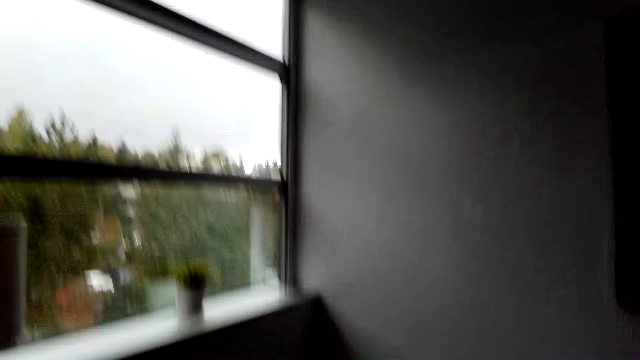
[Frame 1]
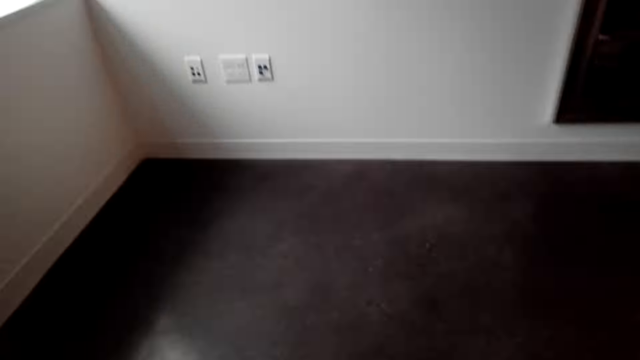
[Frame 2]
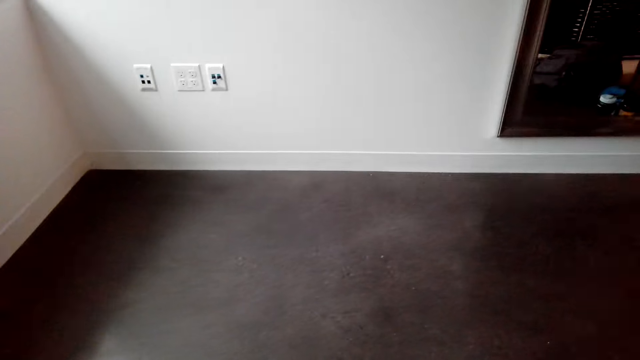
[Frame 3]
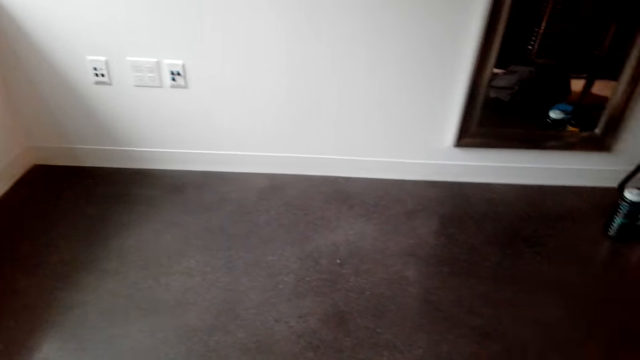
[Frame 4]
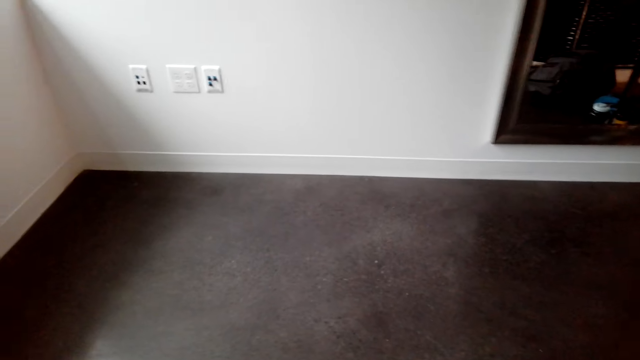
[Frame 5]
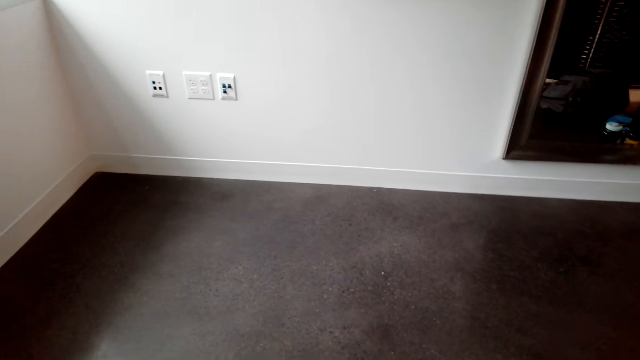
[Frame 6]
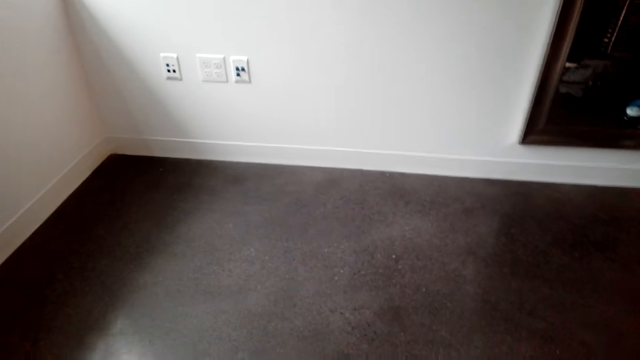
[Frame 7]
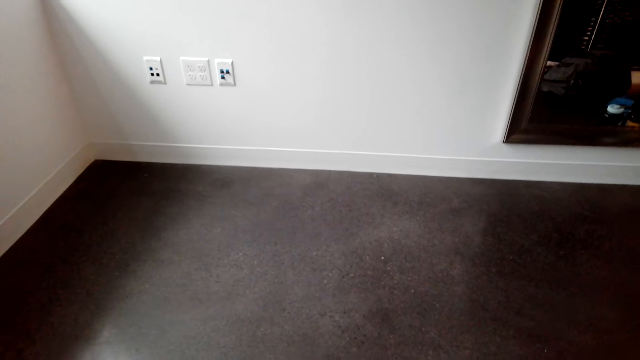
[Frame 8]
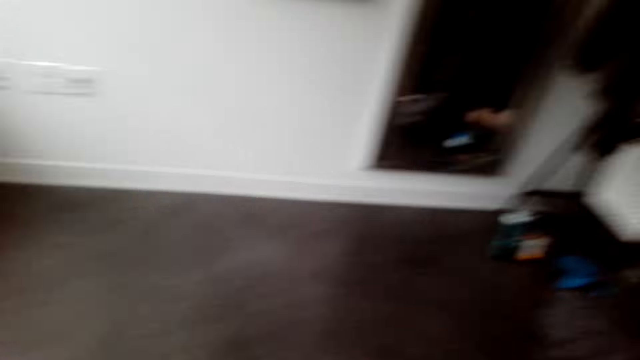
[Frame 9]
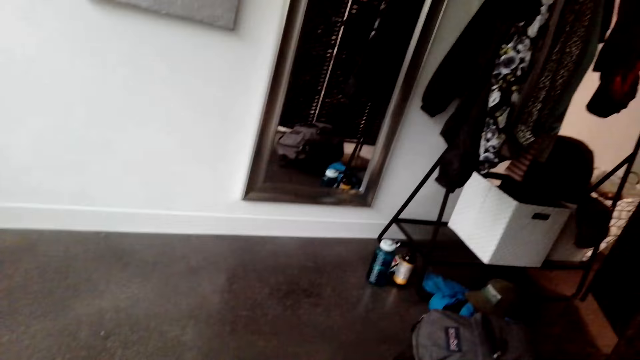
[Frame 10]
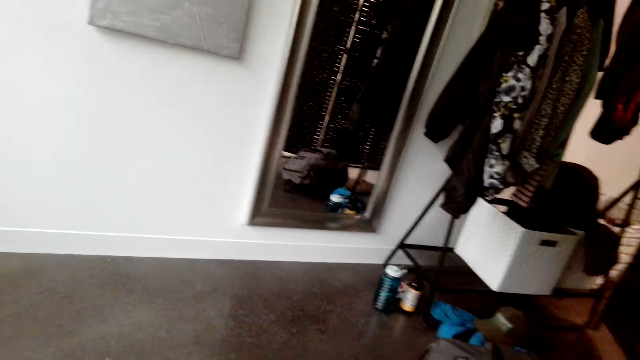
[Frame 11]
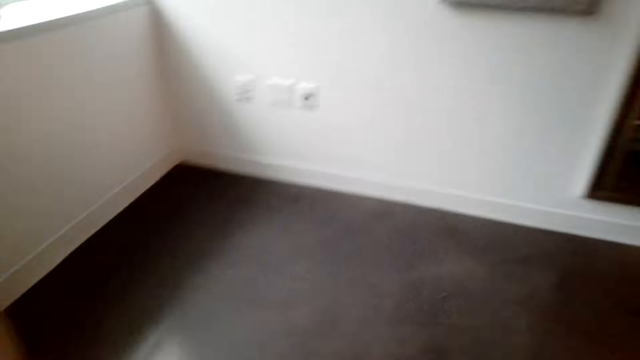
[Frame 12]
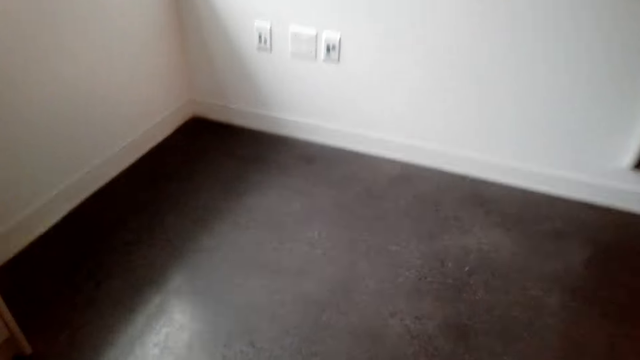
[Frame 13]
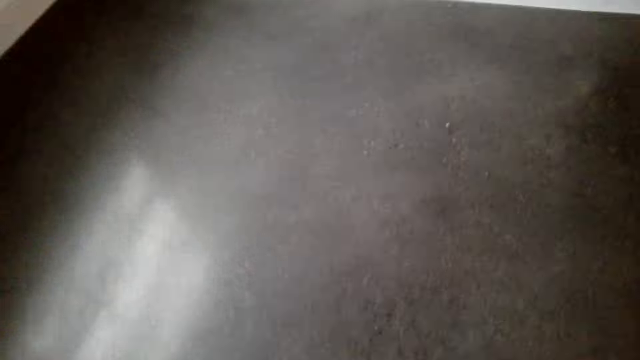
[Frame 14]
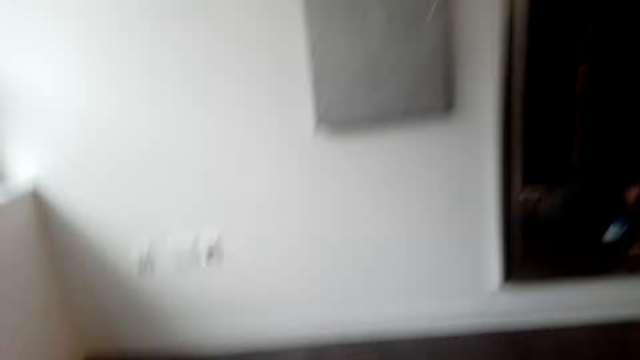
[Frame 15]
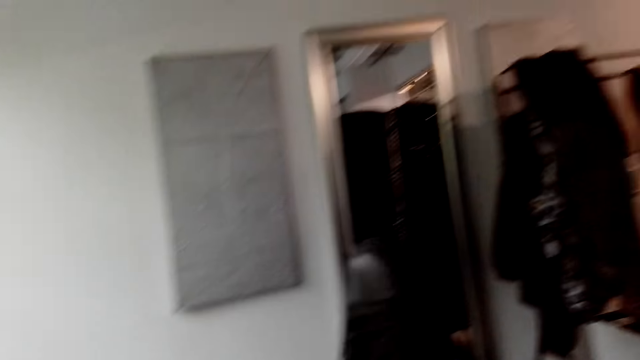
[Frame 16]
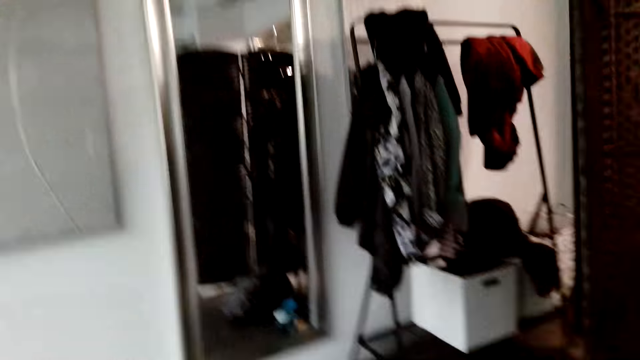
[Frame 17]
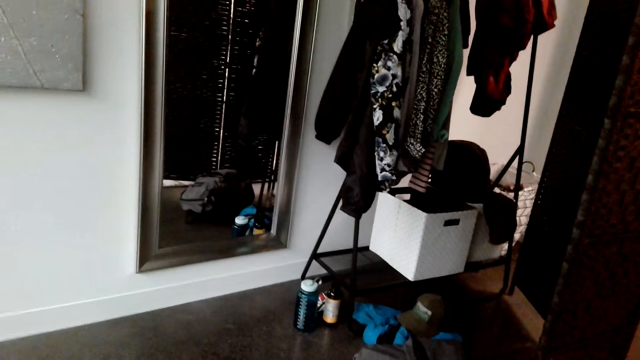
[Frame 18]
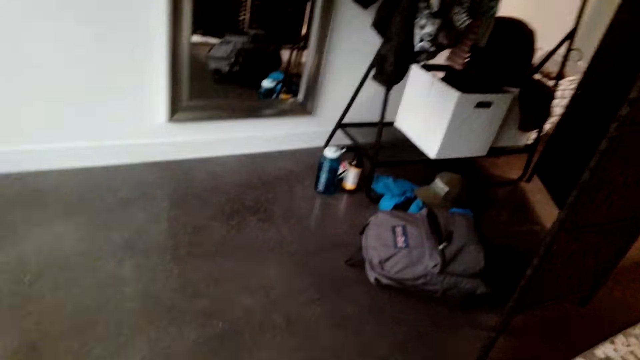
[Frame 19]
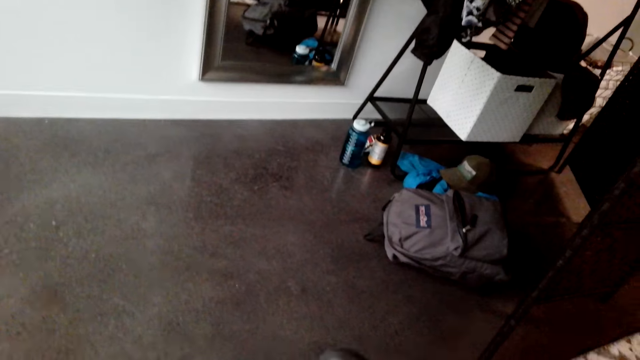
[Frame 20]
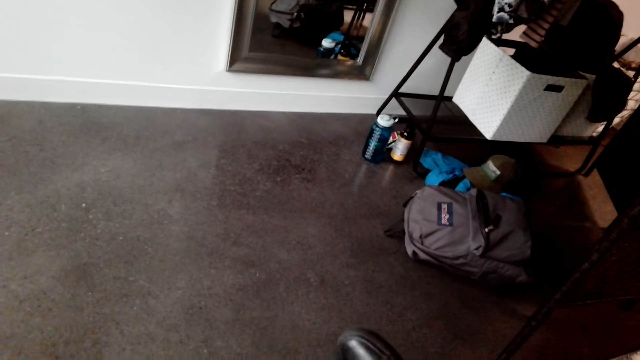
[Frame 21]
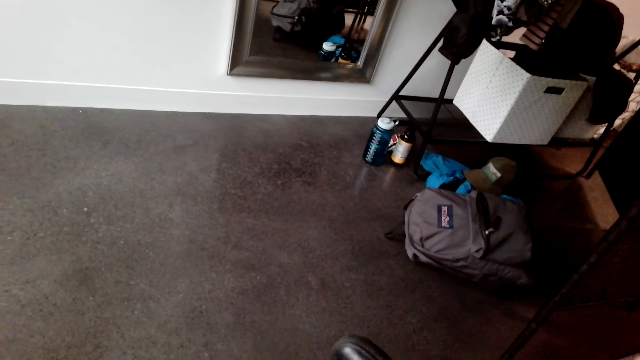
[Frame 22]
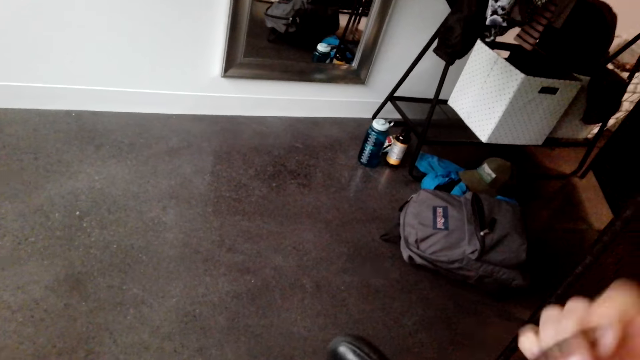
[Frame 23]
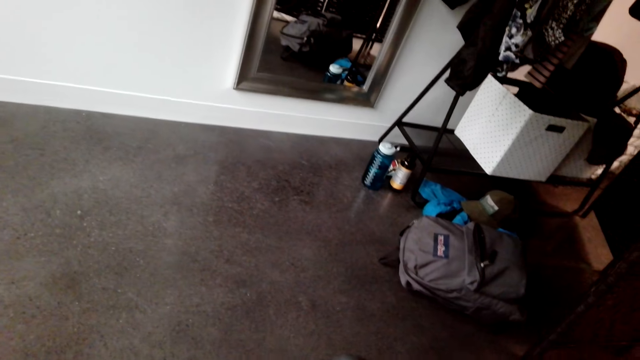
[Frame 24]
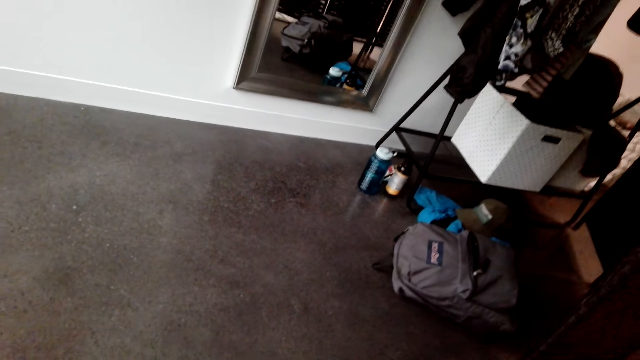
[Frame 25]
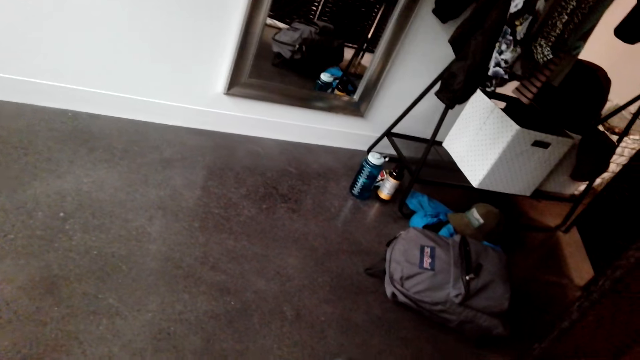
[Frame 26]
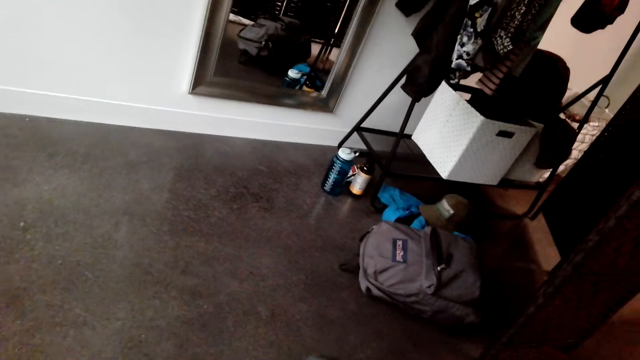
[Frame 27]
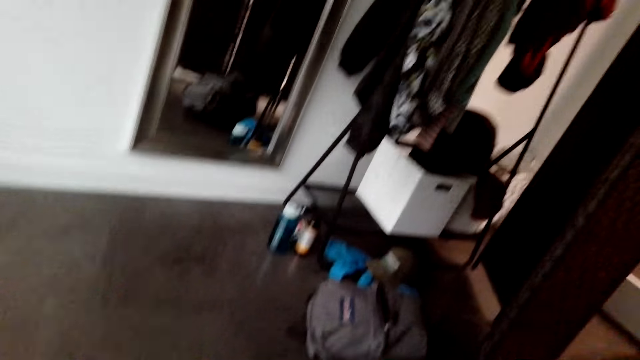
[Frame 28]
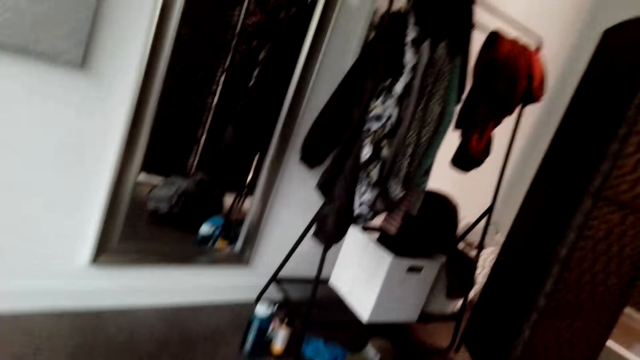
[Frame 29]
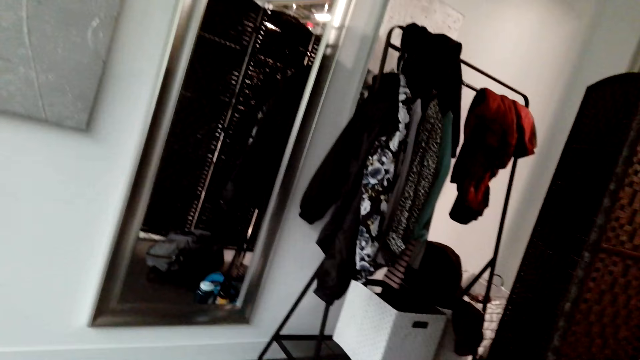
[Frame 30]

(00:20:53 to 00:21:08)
The camera wearer stares at the sockets on the wall. They look around the room. They put on shoes. They stare at the bag on the floor.

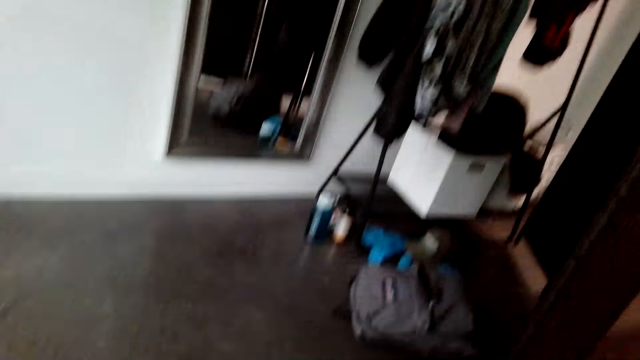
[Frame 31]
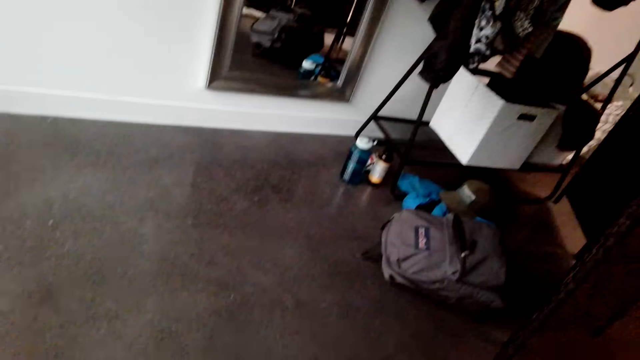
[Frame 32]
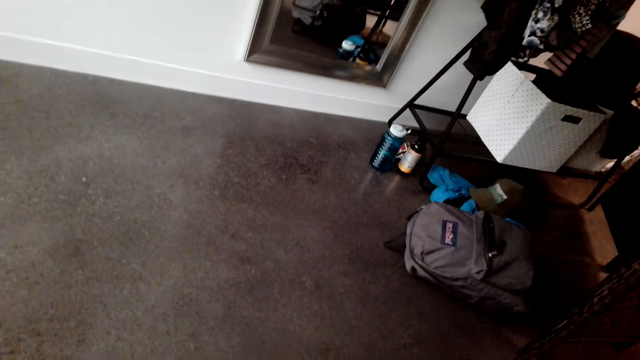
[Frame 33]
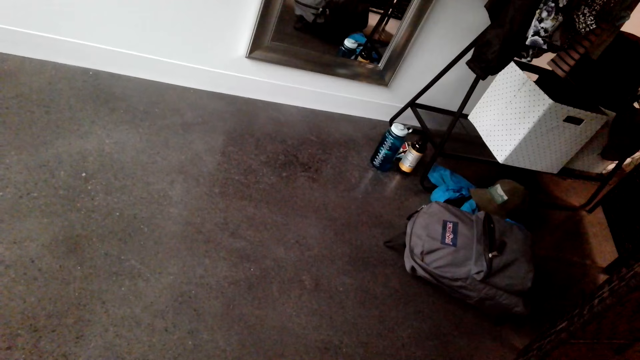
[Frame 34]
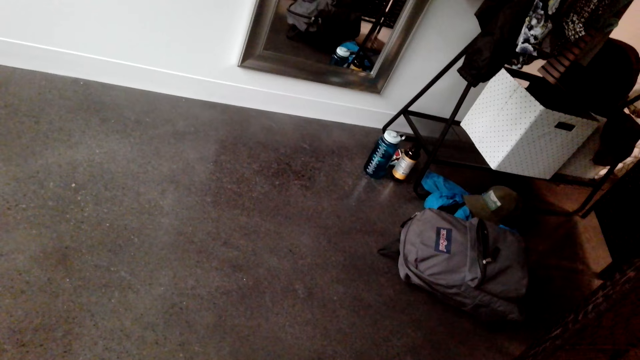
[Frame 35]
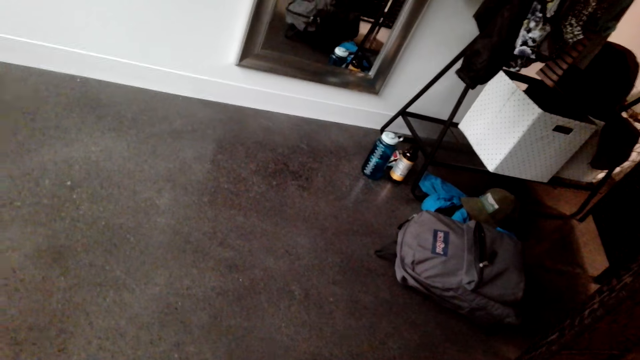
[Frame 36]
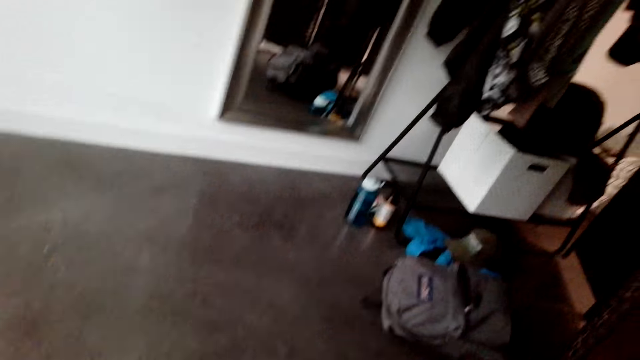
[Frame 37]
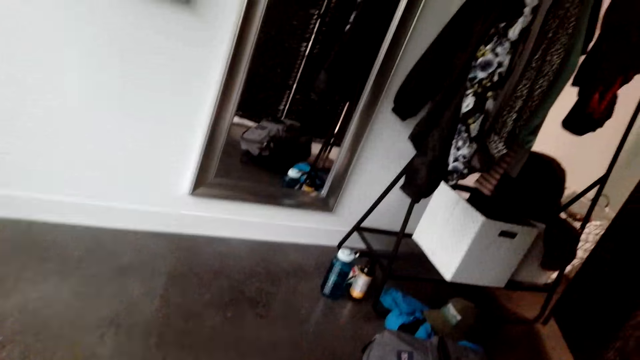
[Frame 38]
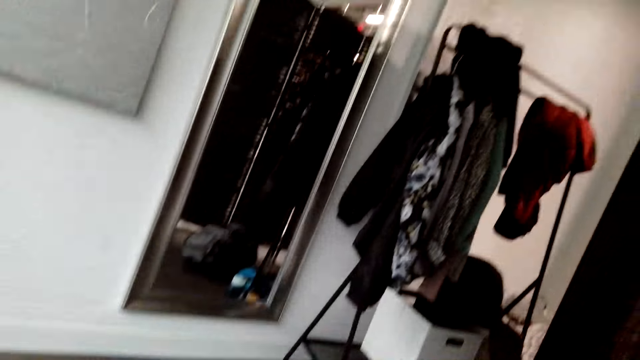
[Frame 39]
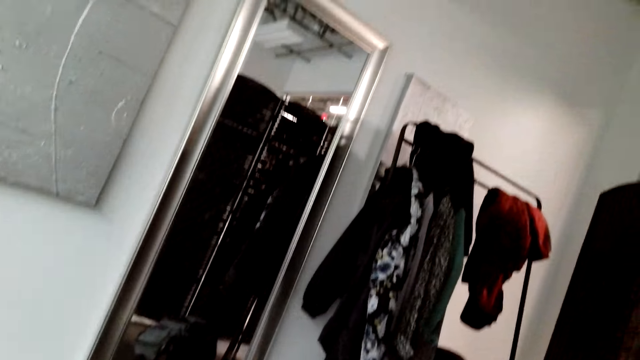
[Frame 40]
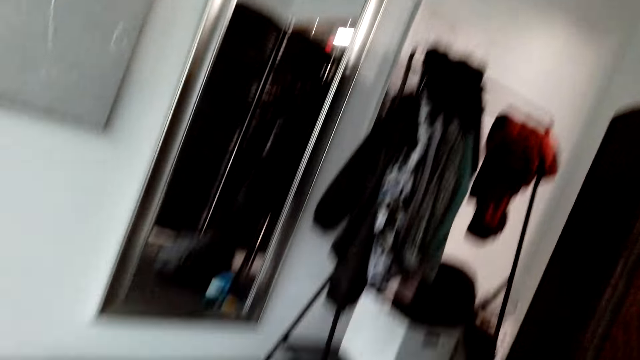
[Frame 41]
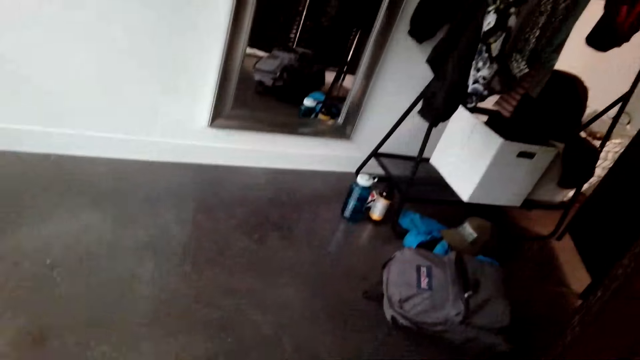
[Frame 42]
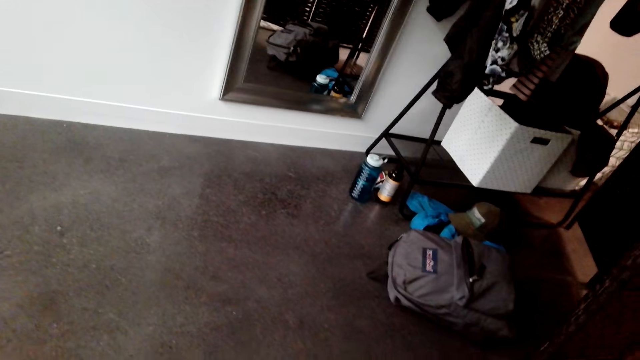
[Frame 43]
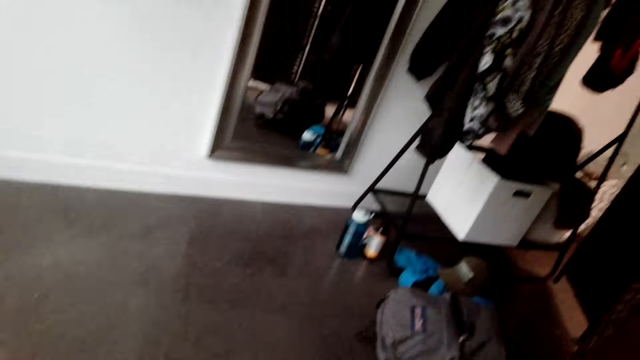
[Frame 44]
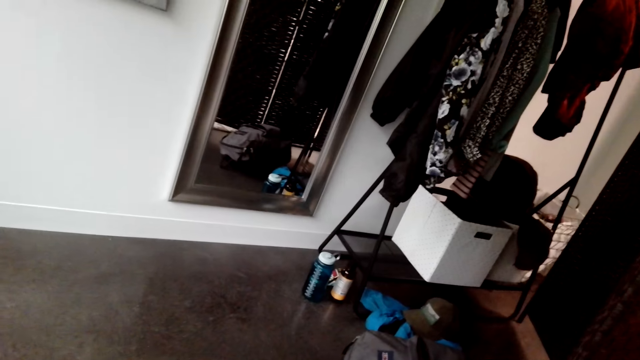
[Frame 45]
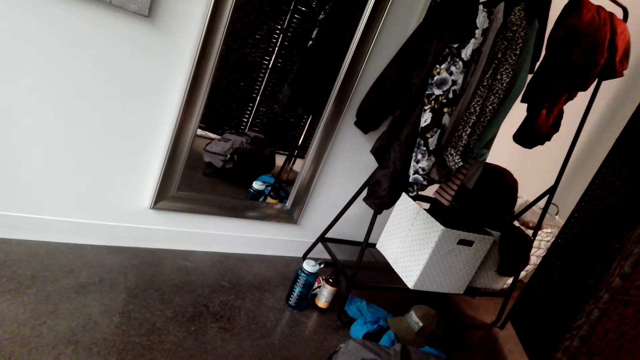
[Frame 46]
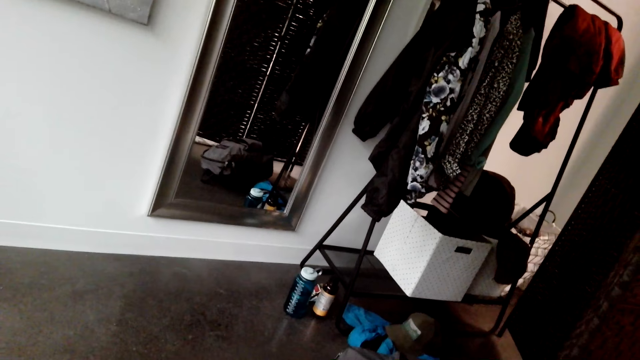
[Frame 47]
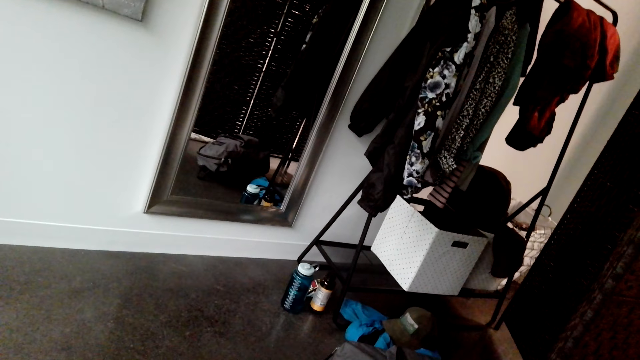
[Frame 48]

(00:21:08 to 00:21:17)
The camera wearer looks around the room. They stare at the bag on the floor.
